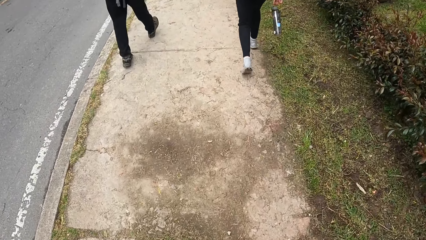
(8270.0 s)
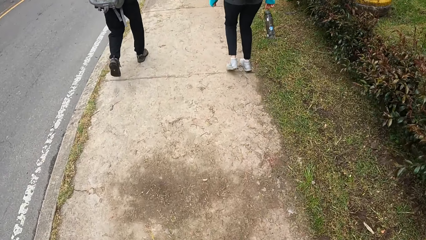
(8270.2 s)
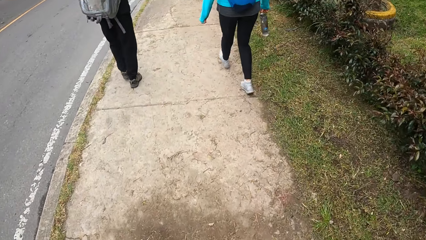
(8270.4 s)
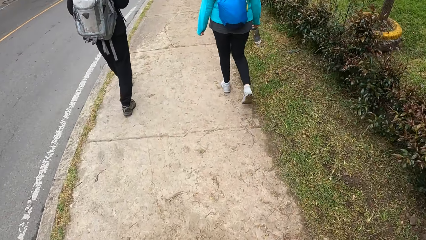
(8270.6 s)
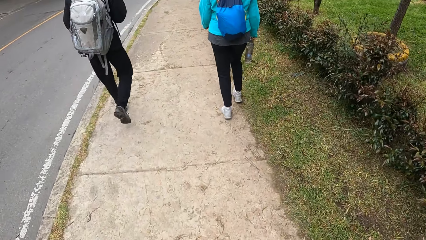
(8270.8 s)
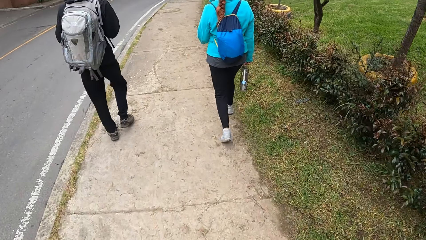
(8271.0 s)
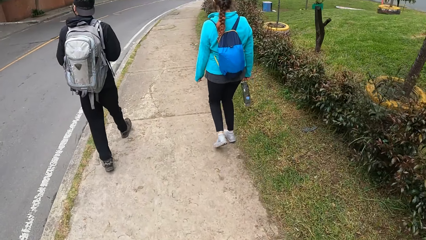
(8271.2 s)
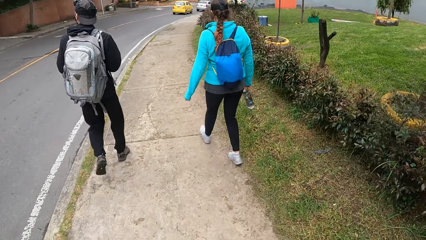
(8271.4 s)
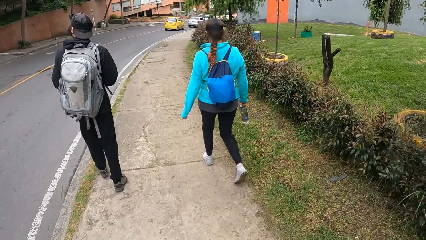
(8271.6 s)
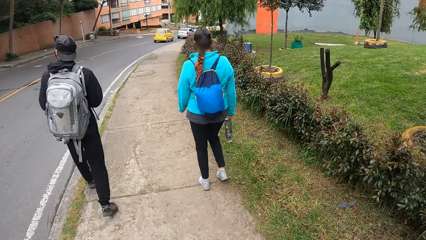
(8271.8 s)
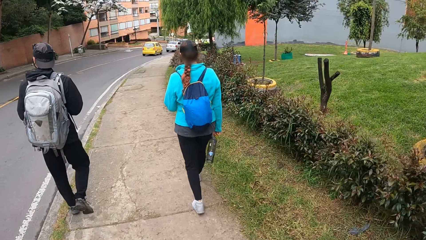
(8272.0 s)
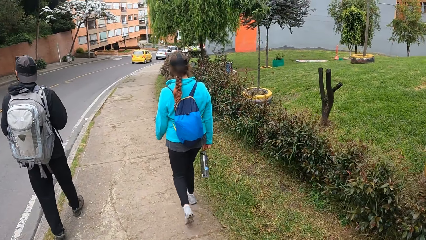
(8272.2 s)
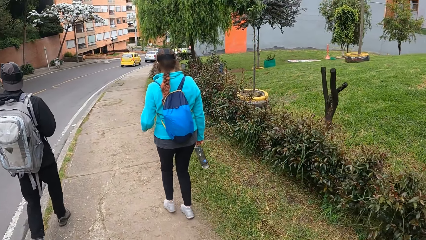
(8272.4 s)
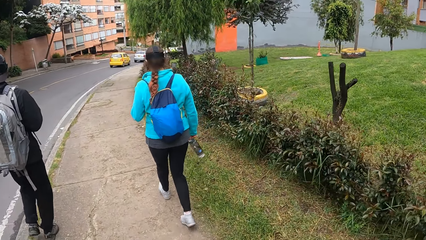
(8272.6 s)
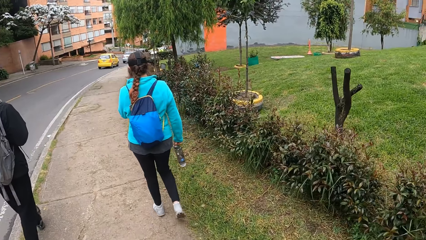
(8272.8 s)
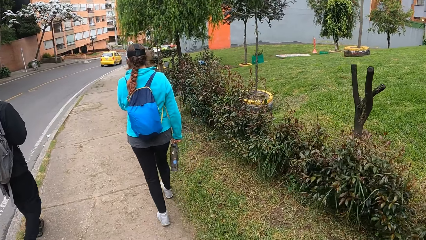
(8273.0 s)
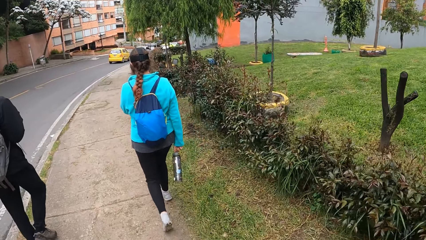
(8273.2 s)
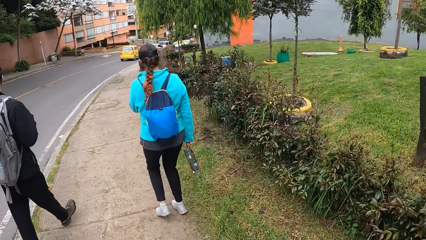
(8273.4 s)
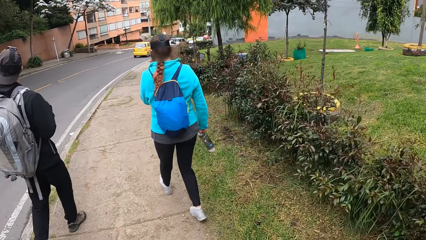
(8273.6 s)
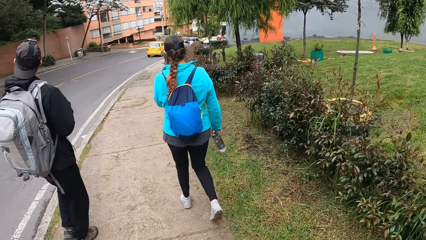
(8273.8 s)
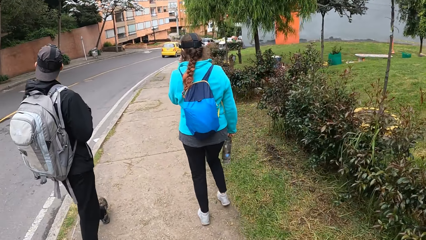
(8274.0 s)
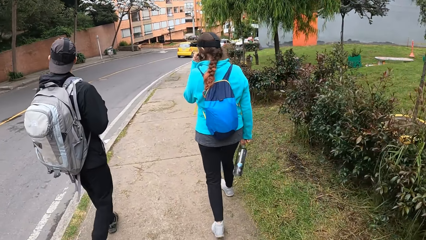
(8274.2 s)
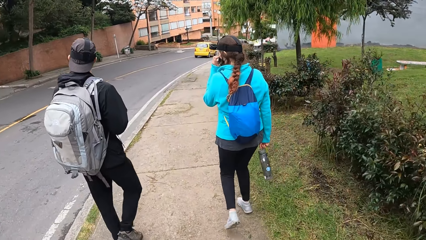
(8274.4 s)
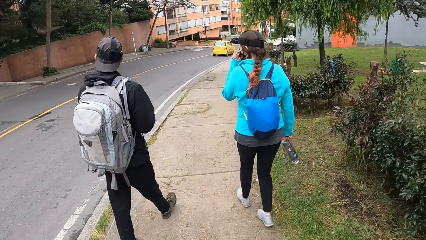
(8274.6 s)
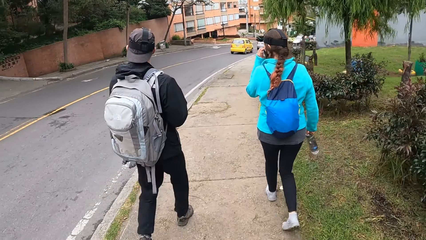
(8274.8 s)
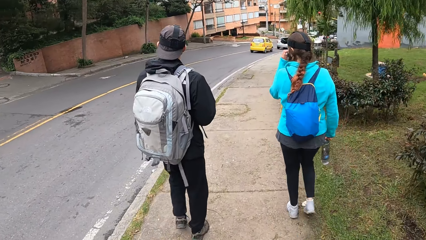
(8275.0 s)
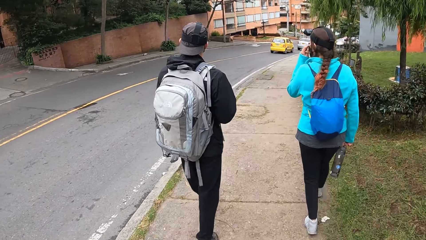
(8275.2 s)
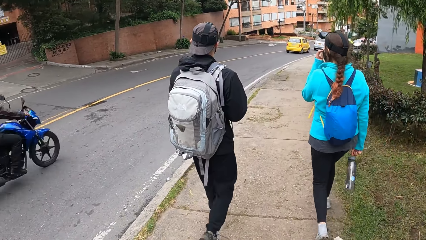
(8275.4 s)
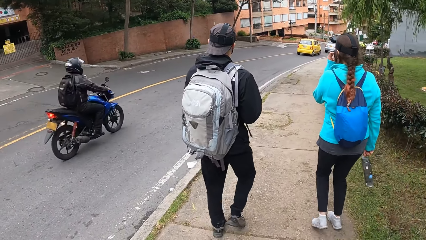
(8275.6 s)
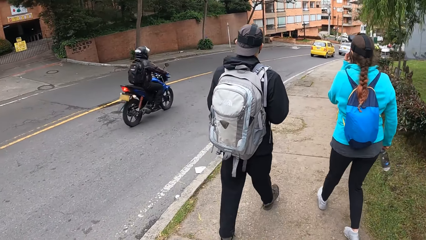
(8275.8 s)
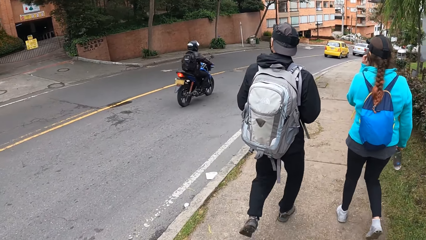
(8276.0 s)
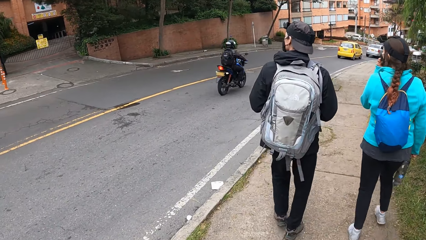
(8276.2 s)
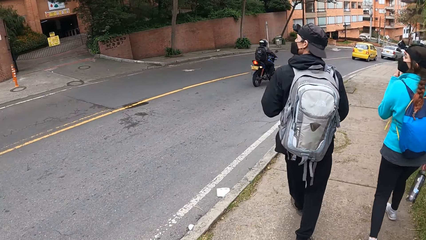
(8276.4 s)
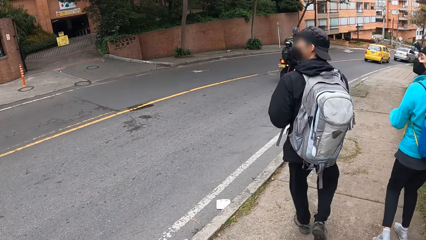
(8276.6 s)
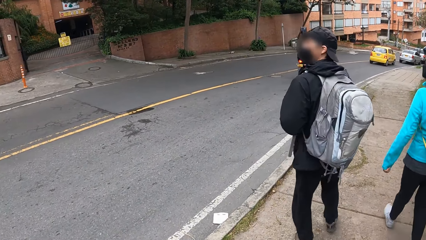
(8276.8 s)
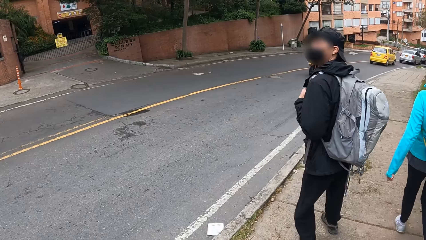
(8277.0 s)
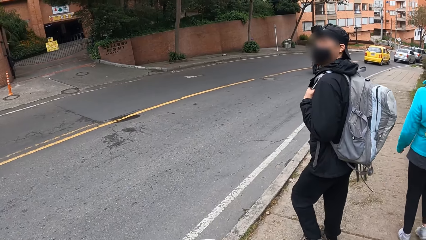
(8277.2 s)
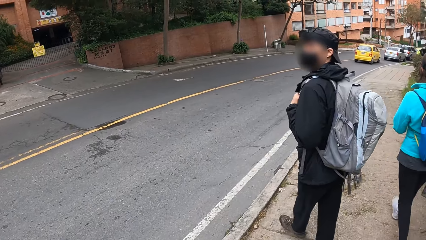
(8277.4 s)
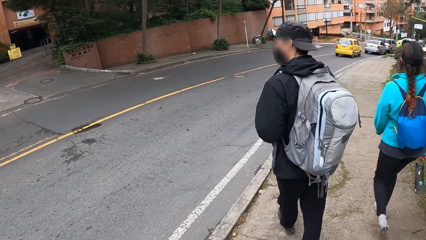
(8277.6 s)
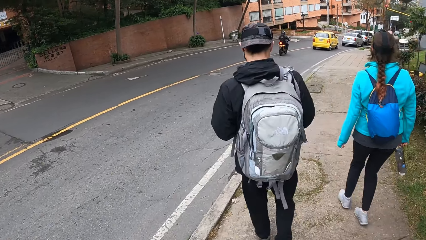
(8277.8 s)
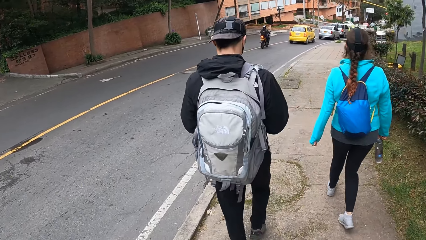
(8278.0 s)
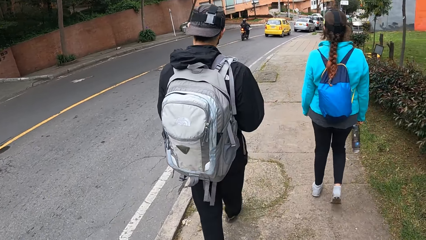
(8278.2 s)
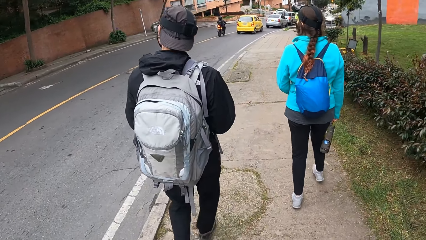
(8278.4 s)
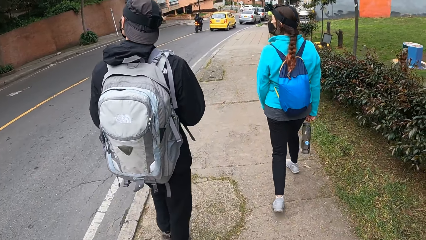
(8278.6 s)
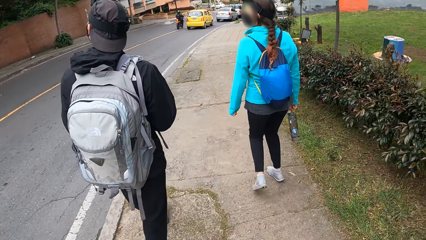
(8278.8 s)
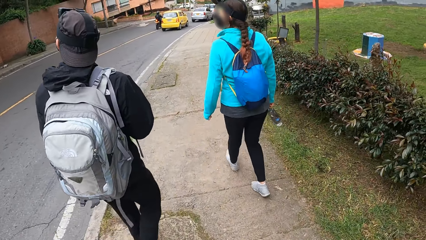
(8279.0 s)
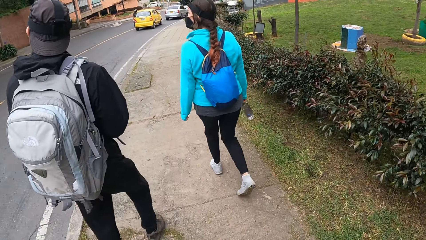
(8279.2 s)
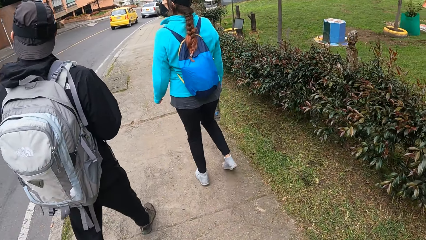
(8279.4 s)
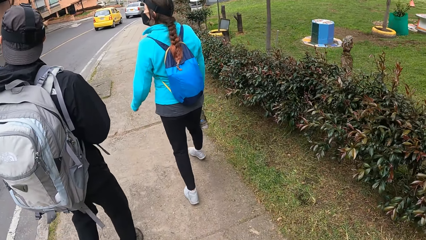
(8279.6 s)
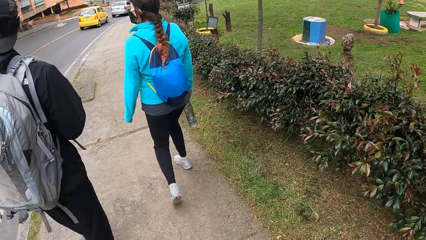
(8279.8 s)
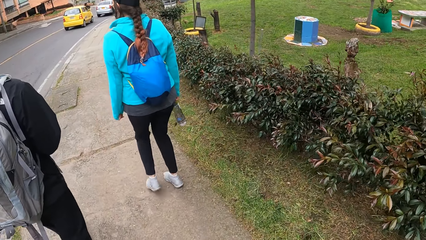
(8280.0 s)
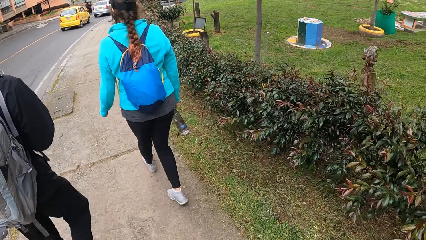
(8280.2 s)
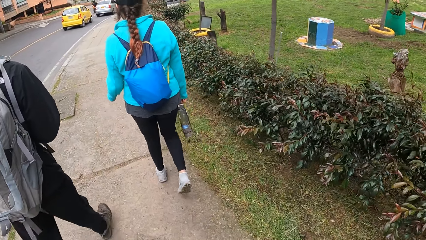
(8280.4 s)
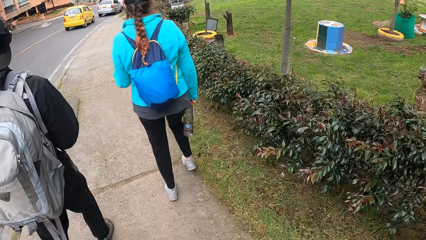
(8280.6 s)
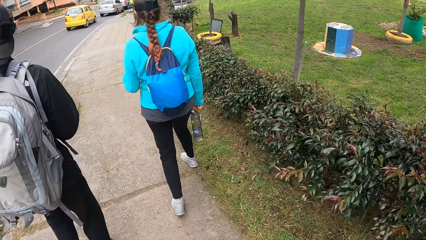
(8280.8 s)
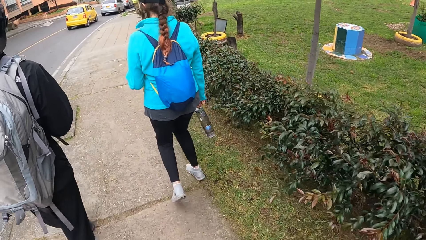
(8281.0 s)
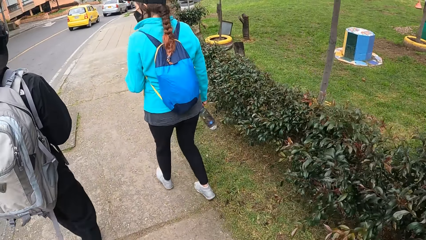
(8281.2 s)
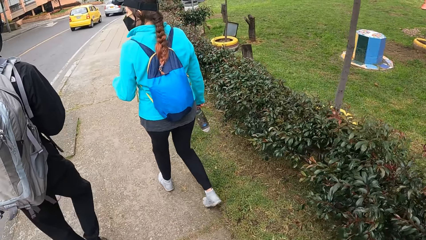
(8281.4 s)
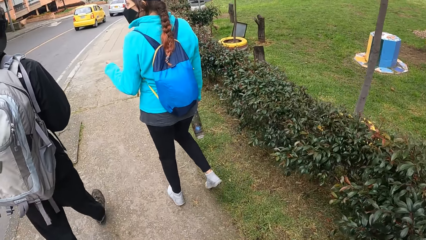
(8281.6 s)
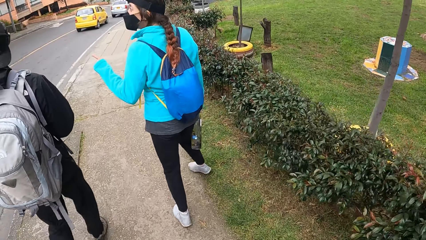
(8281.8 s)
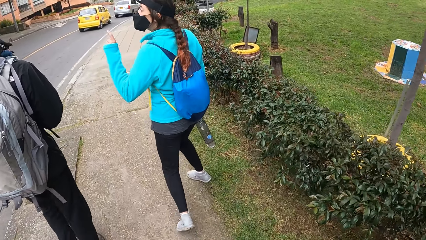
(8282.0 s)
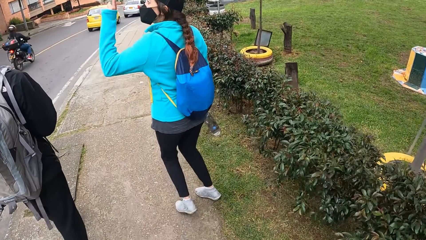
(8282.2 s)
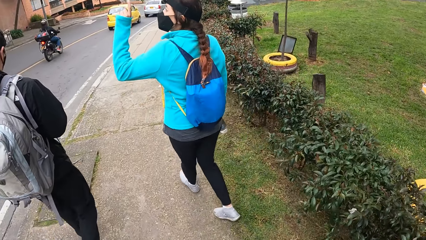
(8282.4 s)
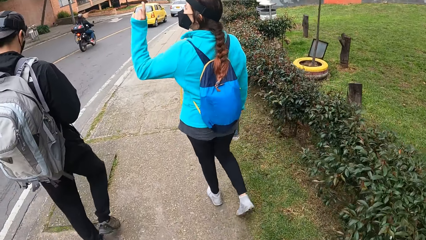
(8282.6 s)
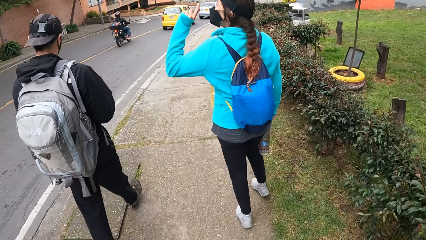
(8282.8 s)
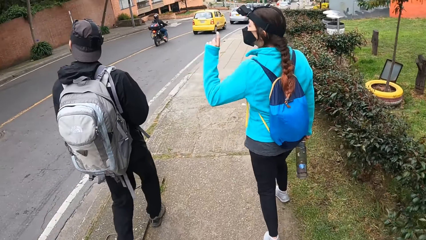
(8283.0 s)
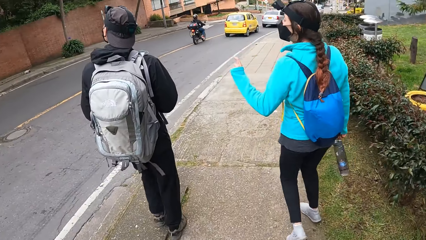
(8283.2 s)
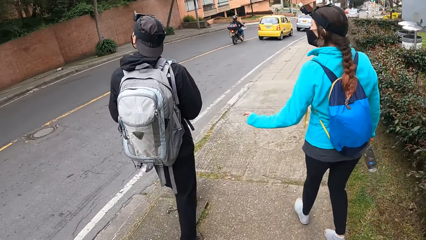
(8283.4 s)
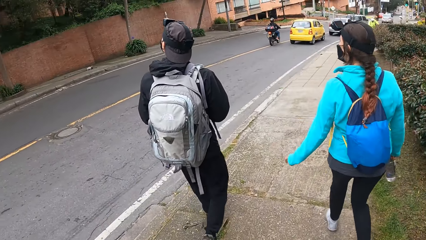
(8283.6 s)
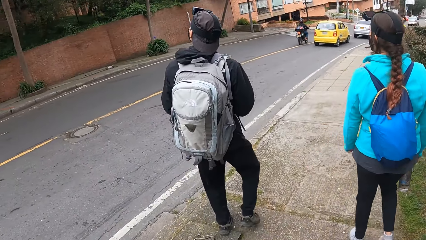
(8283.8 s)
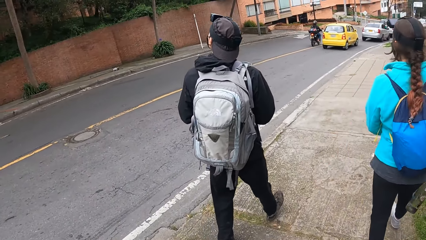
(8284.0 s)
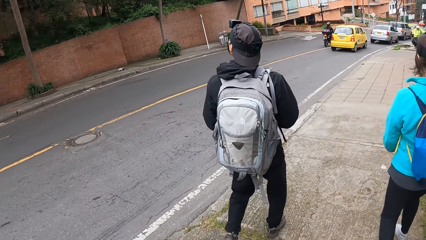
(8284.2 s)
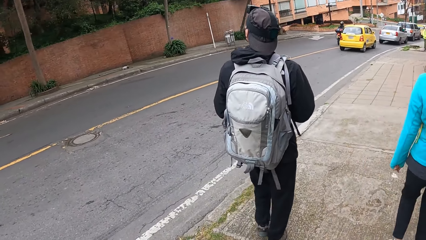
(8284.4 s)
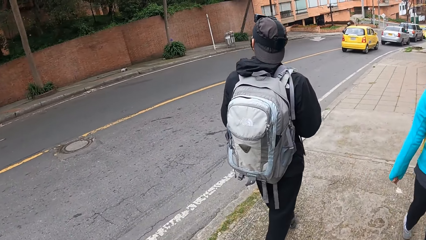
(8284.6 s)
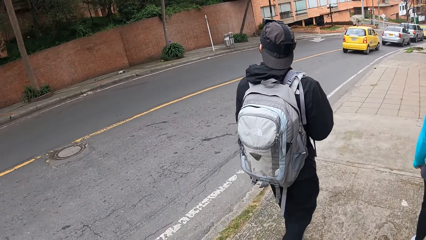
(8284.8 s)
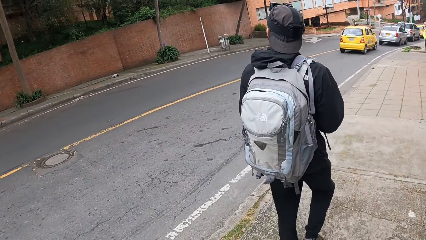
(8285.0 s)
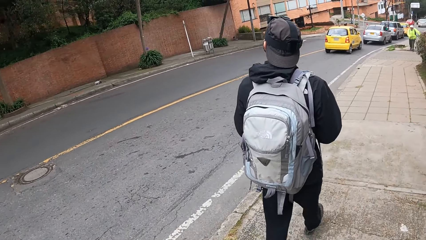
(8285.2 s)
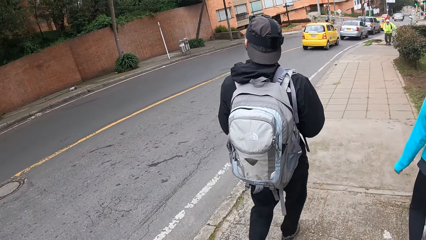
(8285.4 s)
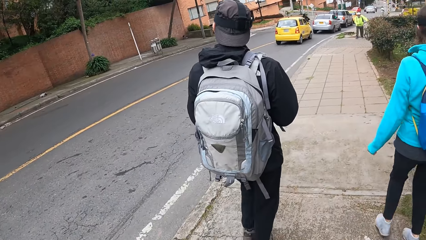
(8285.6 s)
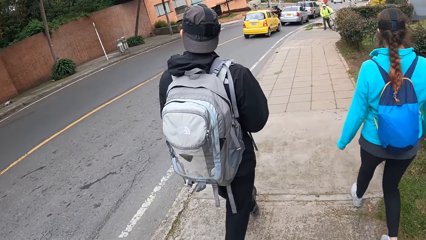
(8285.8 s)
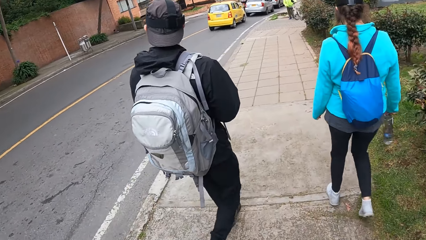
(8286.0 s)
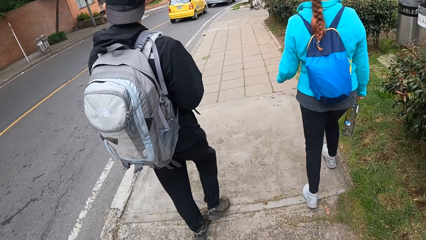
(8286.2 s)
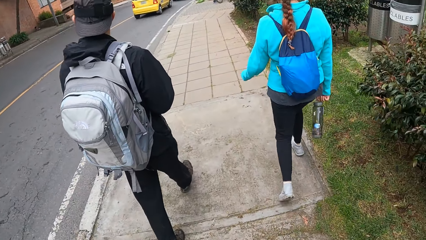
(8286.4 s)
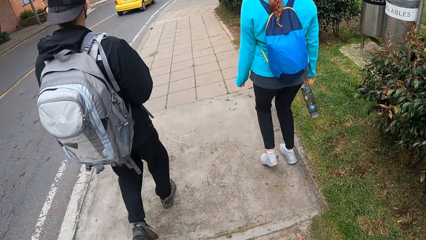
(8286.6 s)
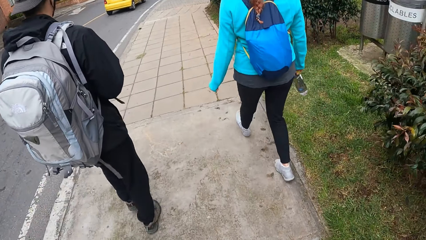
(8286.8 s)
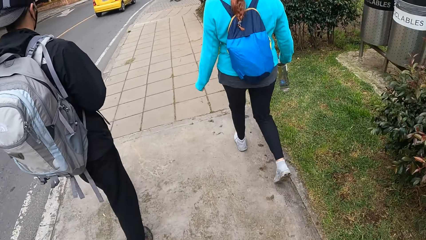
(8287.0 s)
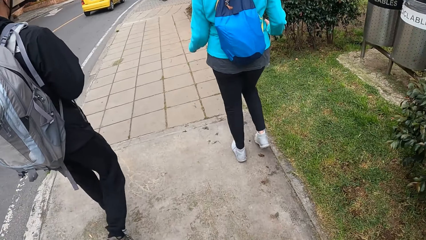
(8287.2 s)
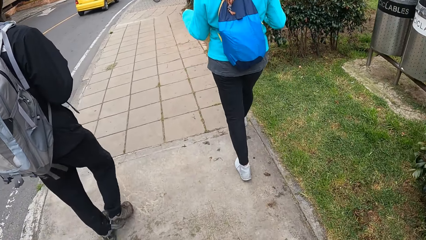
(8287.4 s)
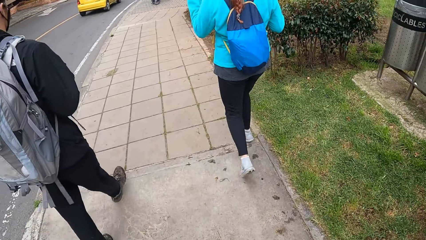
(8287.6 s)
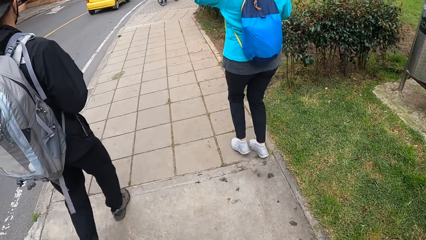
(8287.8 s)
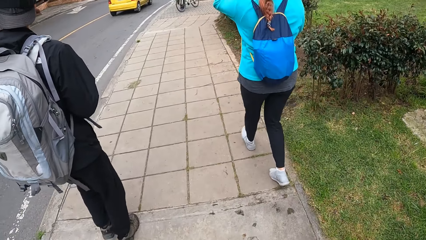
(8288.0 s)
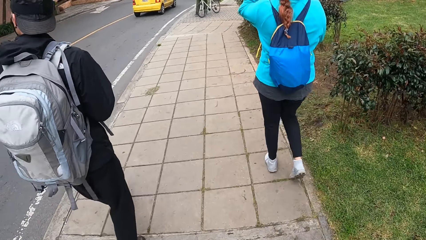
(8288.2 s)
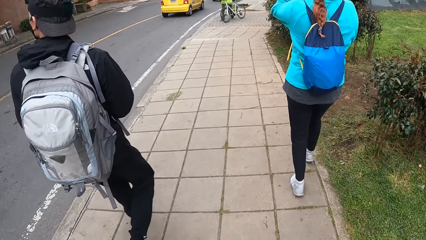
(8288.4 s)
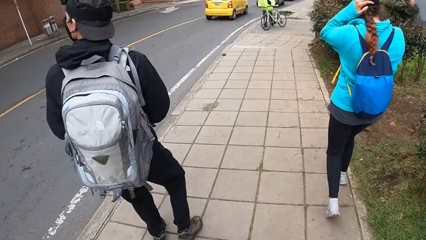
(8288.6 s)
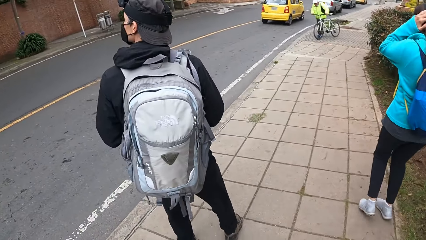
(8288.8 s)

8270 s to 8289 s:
The camera wearer walks down the footpath. A person looks around and walks around. Another person moves hands and walks around.
